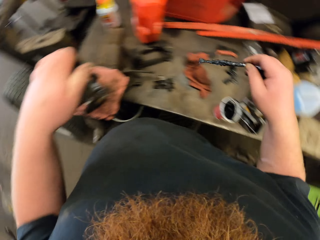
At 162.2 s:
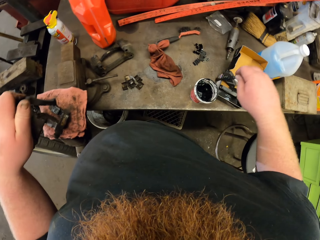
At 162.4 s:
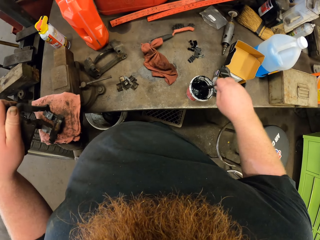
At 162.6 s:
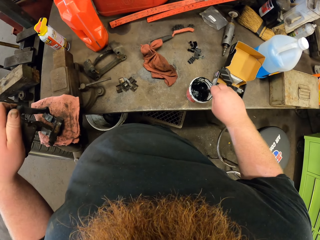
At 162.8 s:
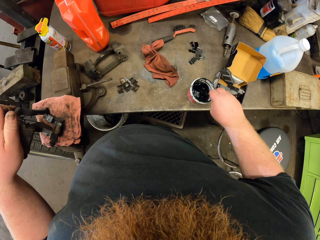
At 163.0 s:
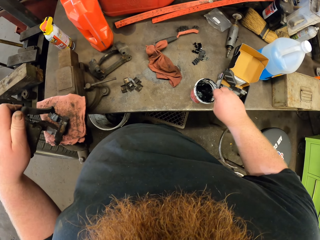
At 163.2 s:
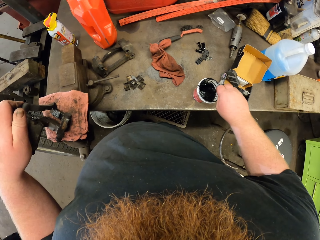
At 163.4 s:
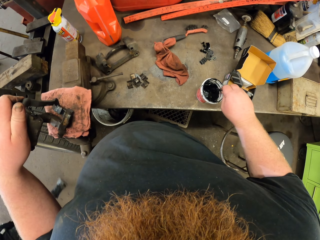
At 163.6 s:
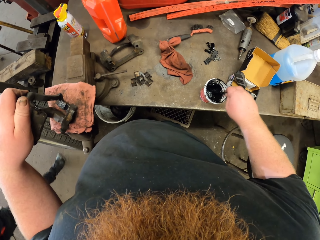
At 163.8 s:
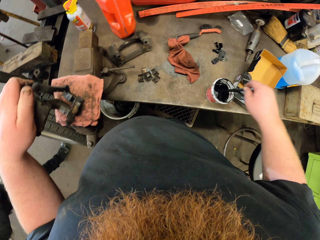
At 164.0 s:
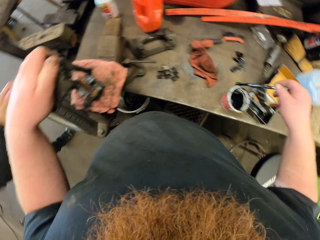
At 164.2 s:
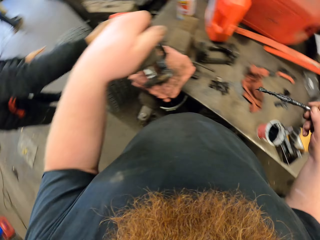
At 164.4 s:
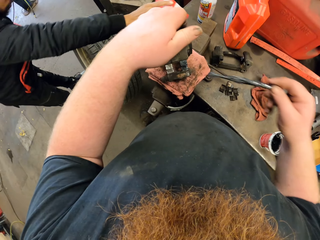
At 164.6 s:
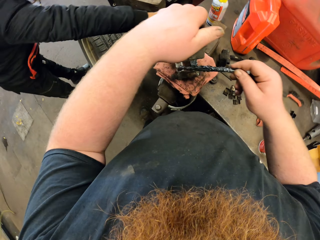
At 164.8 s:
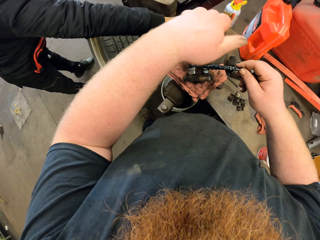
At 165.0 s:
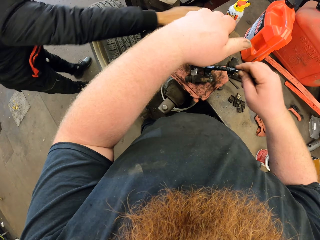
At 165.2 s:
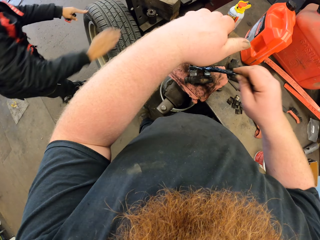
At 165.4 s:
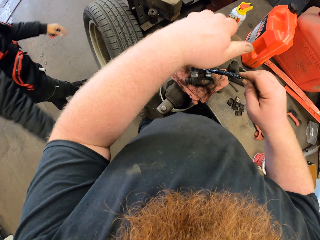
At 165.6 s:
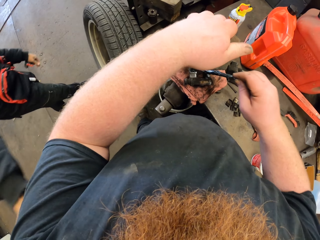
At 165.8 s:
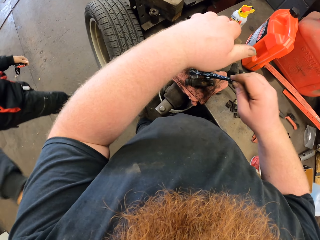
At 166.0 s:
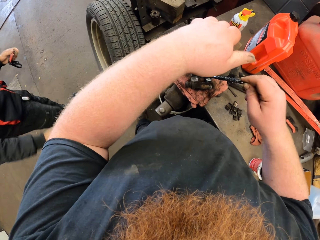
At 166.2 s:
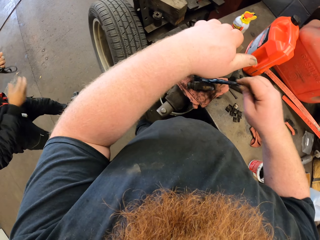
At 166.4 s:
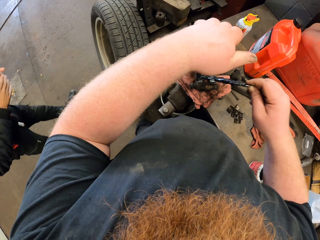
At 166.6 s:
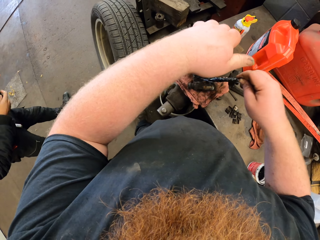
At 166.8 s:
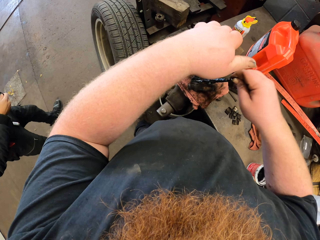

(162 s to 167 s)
The camera wearer dips the brush in the paint. A man moves around. The camera wearer paints the metal. The man puts something on the table and moves his hand.
